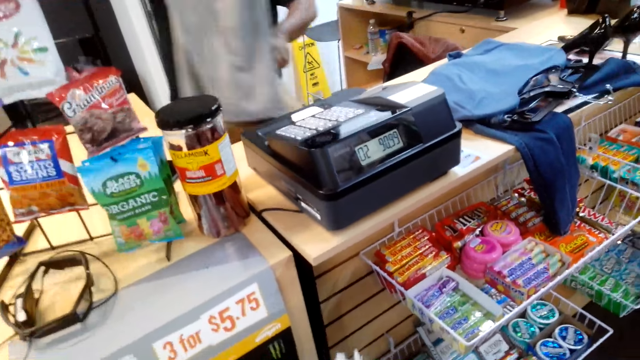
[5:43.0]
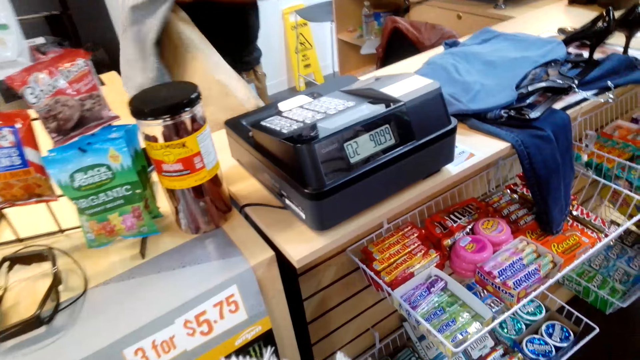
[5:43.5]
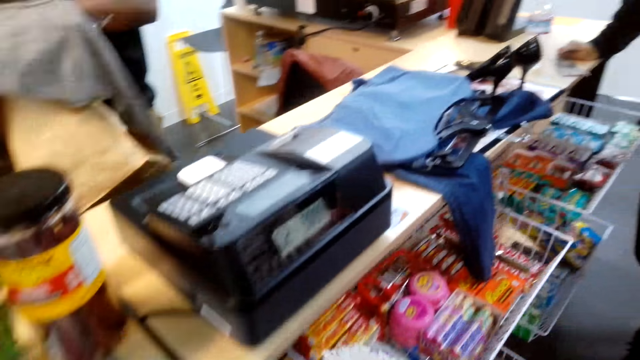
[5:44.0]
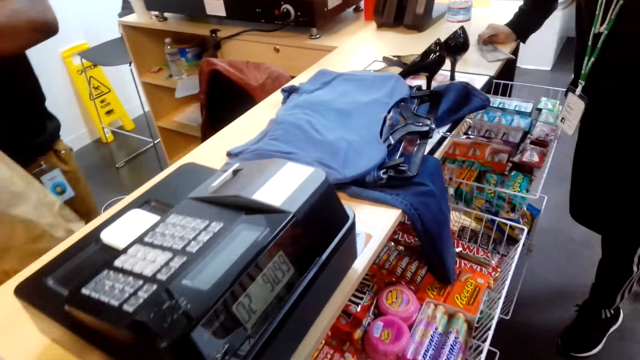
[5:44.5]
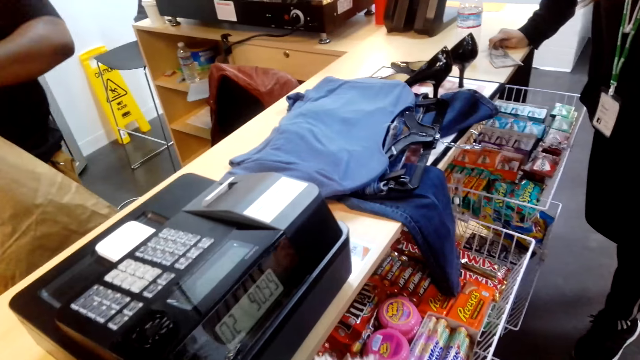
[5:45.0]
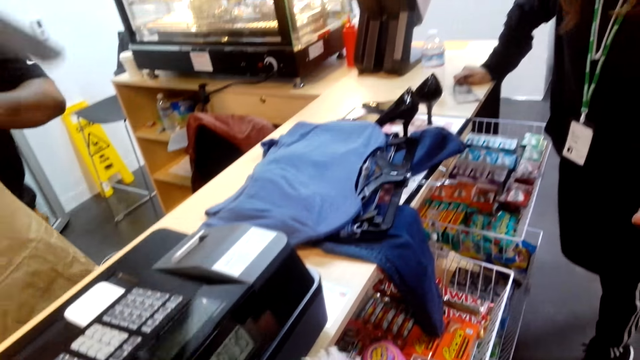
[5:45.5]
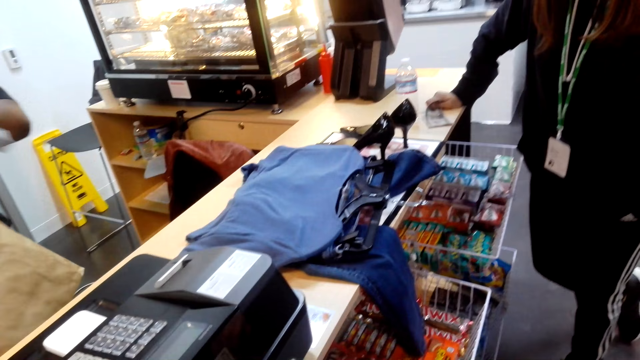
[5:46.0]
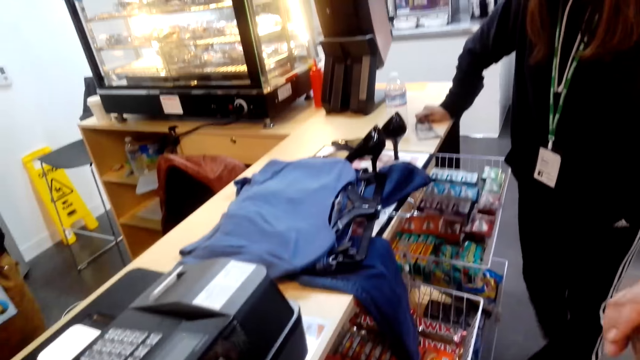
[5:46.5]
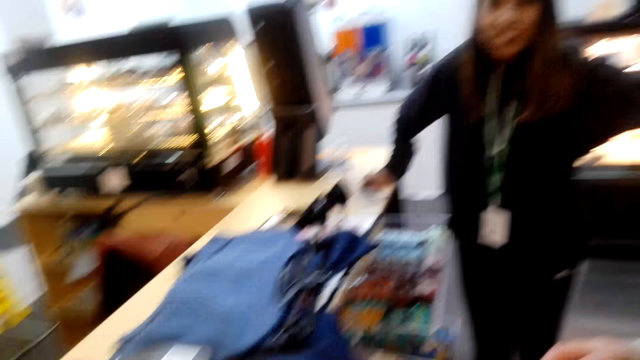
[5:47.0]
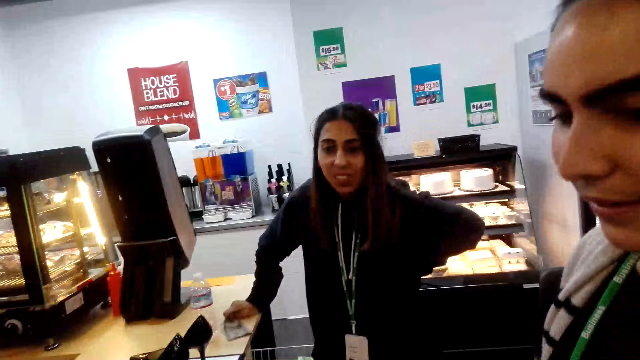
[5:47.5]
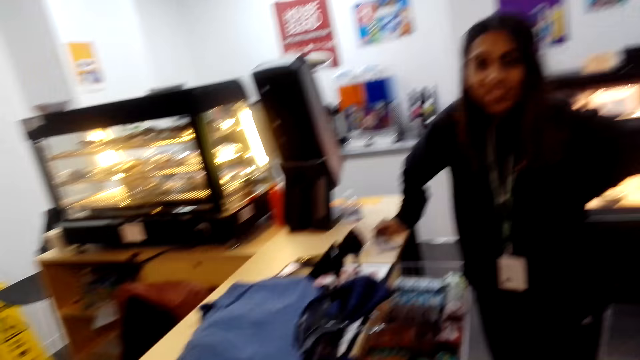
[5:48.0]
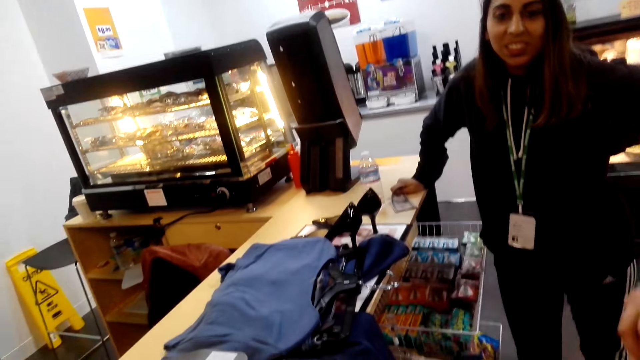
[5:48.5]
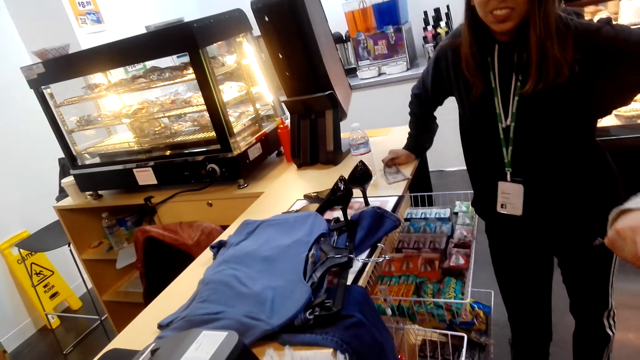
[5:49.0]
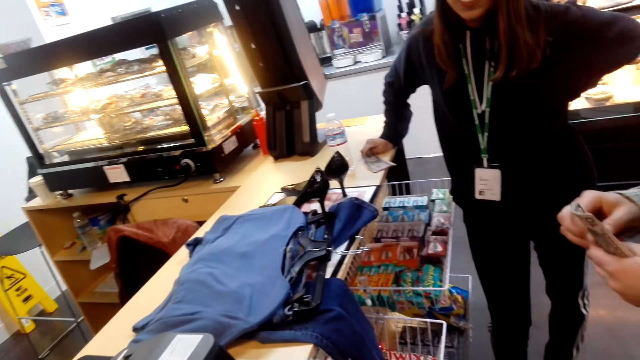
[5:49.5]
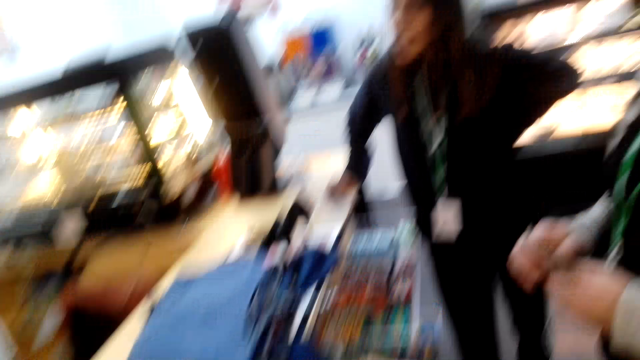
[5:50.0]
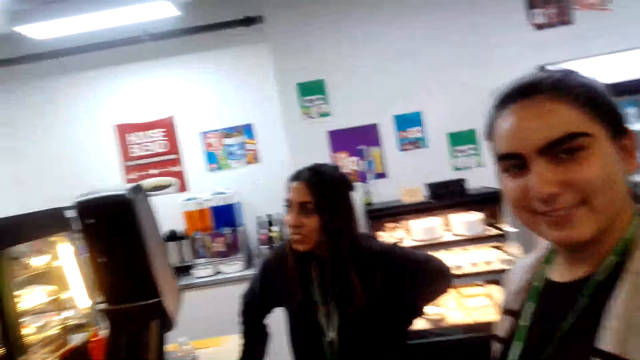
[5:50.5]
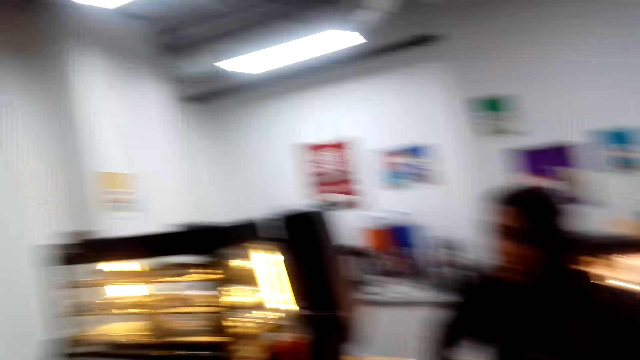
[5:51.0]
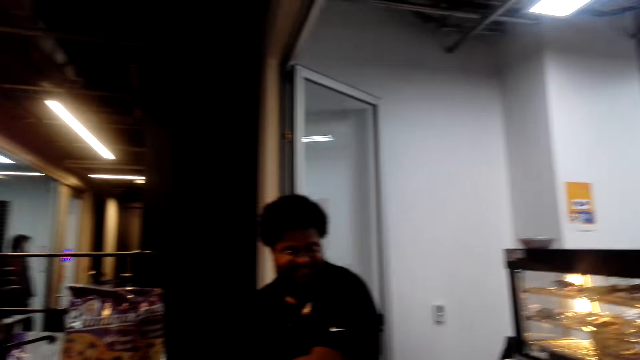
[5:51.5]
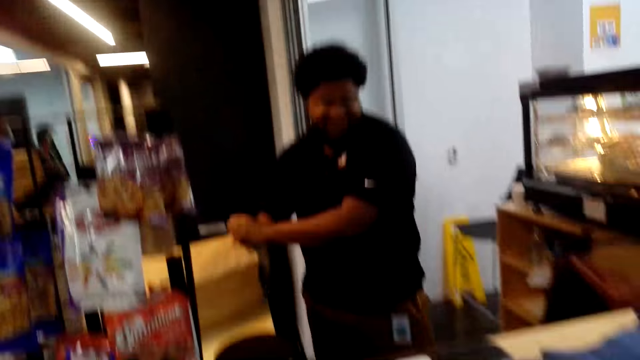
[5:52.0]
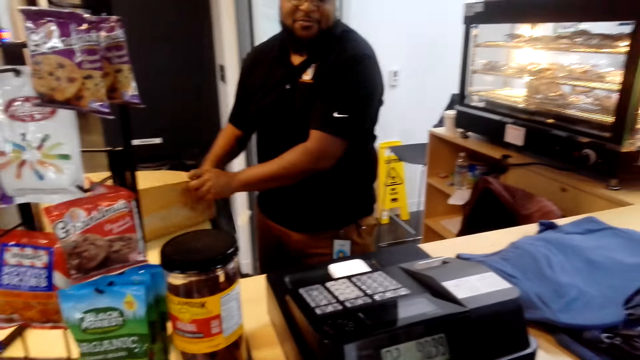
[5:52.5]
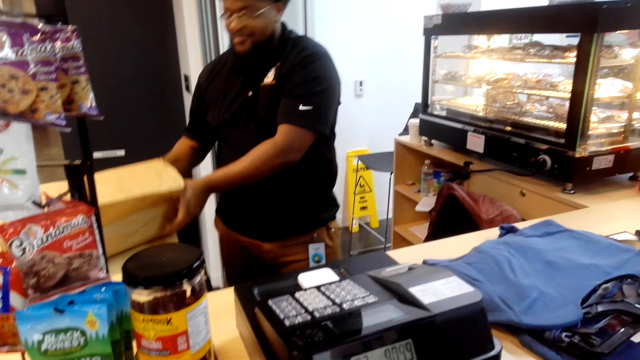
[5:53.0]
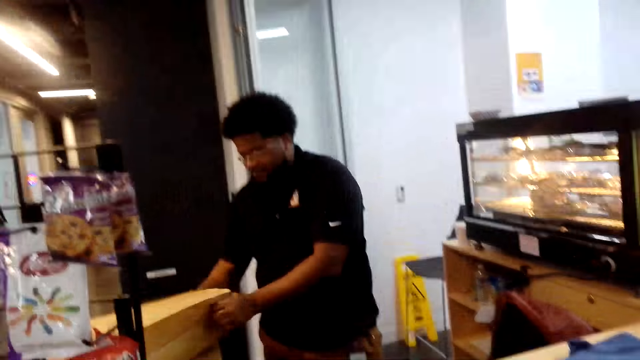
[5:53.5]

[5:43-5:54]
A cashier folds the garment. The camera wearer interacts with a lady. They speak. The lady holds cash. The cashier puts the garment in the paper bag. The camera wearer looks around.

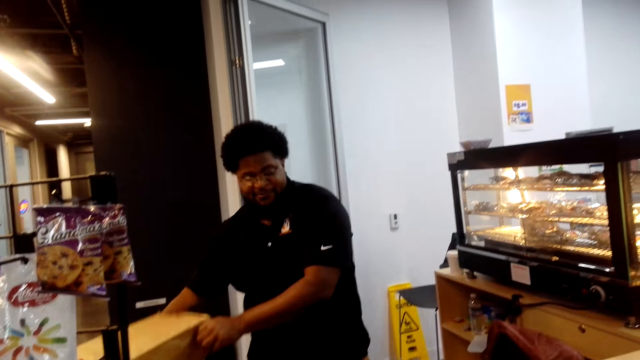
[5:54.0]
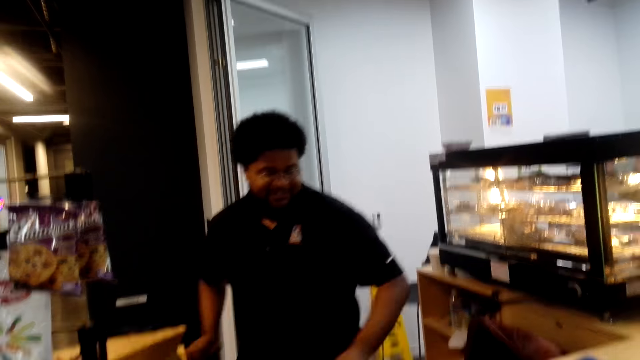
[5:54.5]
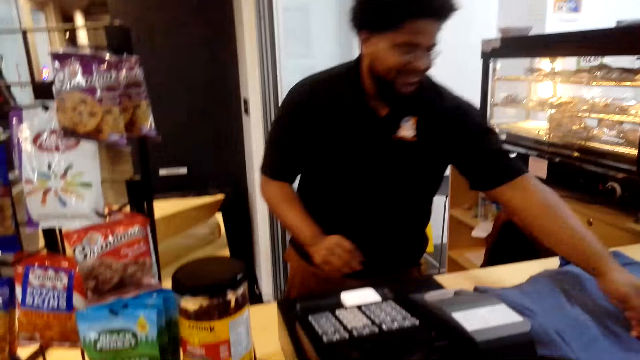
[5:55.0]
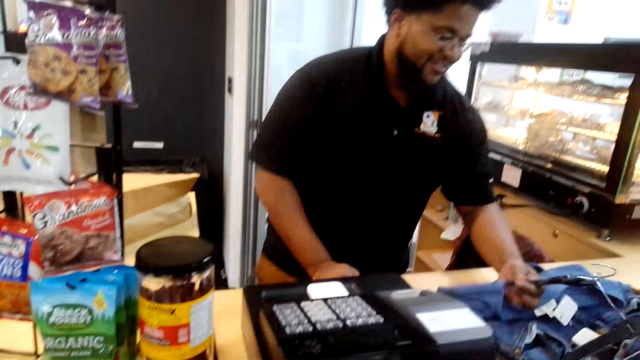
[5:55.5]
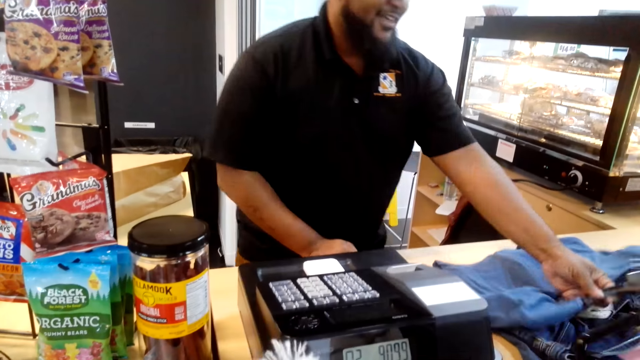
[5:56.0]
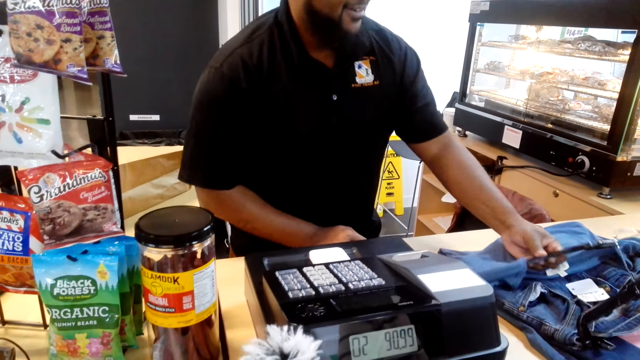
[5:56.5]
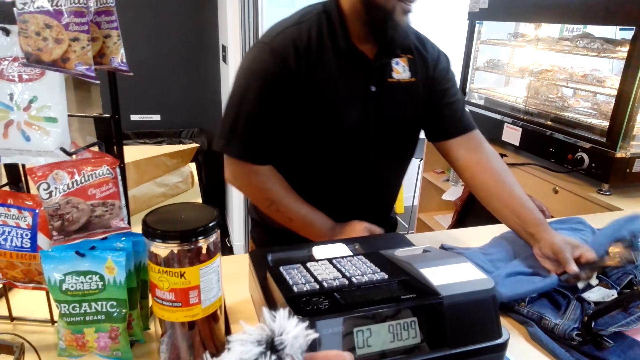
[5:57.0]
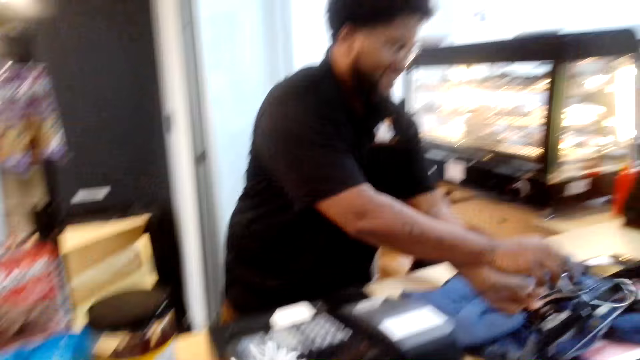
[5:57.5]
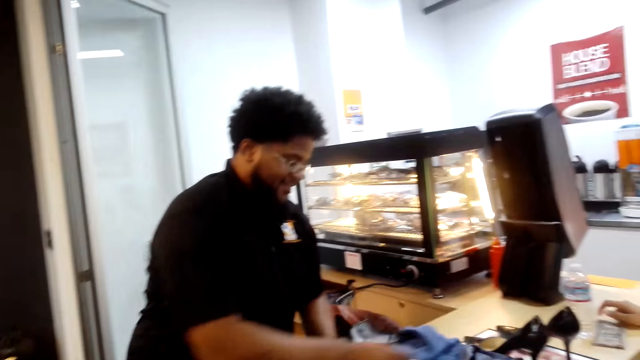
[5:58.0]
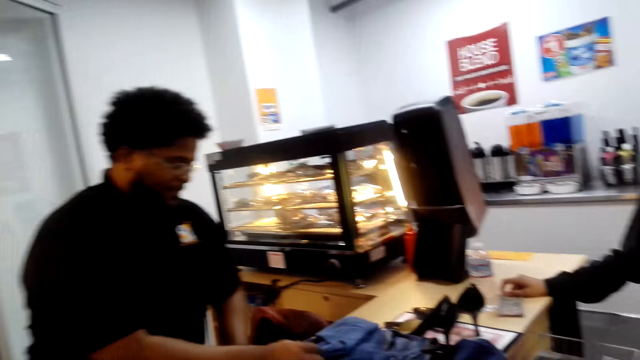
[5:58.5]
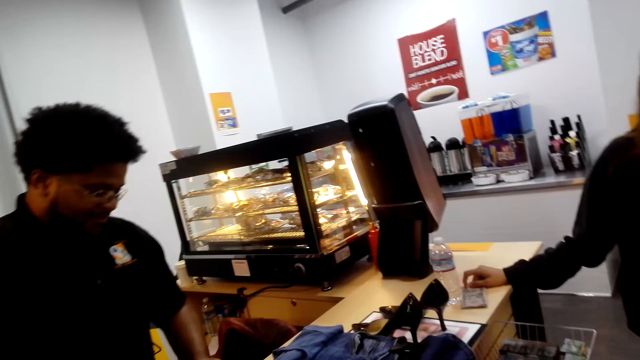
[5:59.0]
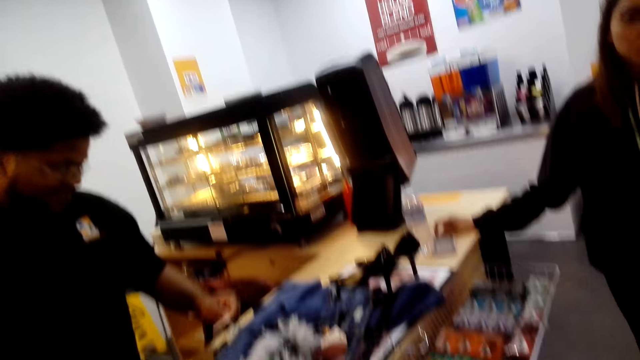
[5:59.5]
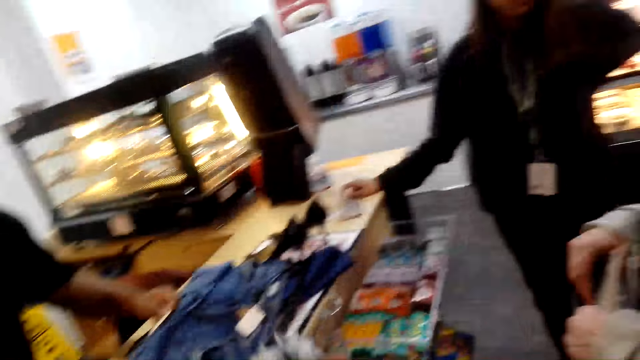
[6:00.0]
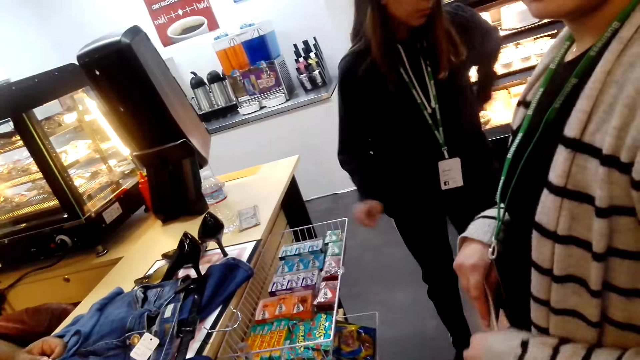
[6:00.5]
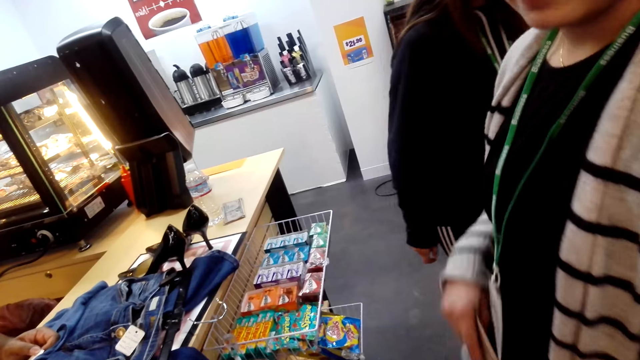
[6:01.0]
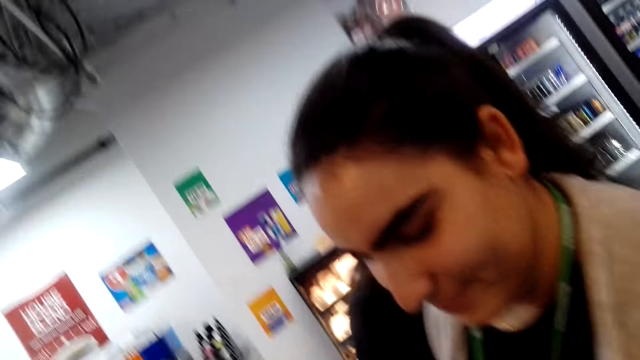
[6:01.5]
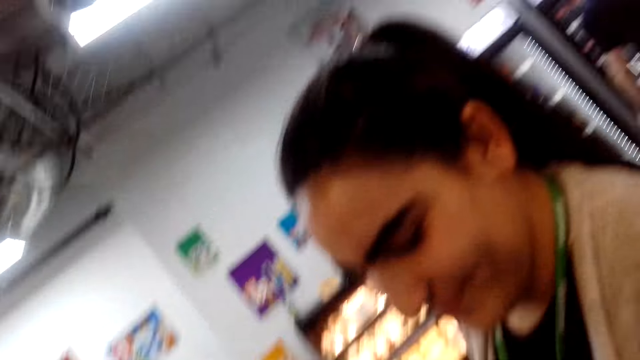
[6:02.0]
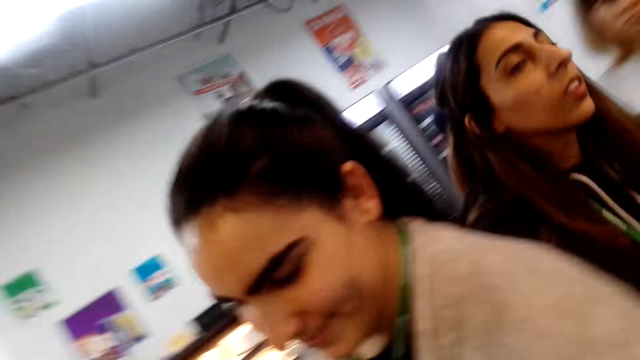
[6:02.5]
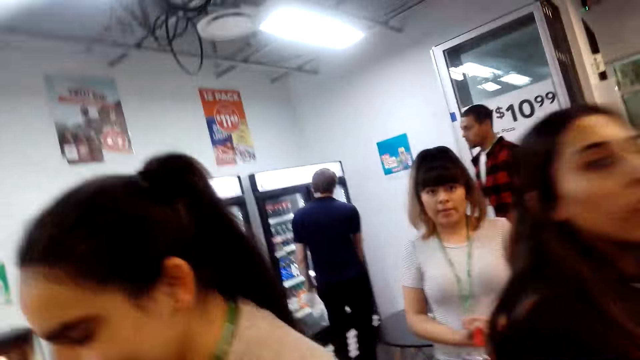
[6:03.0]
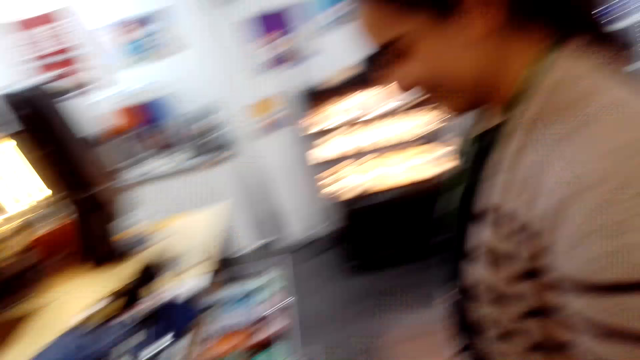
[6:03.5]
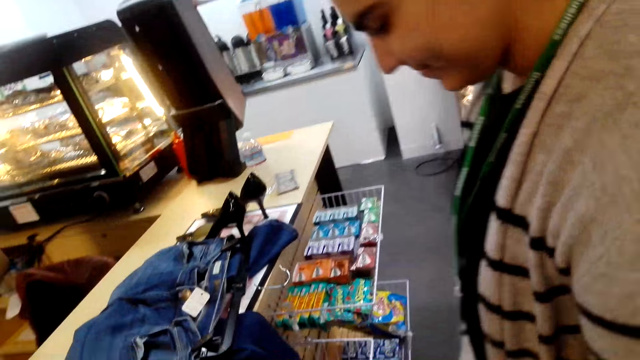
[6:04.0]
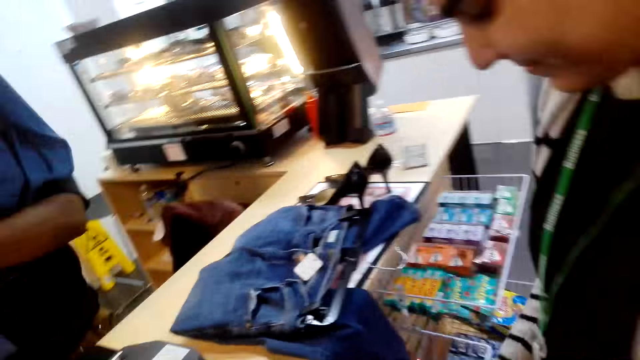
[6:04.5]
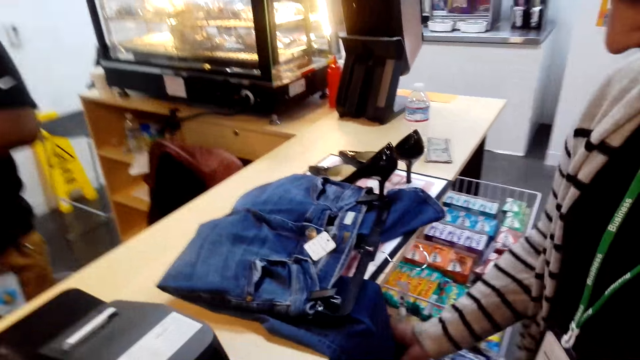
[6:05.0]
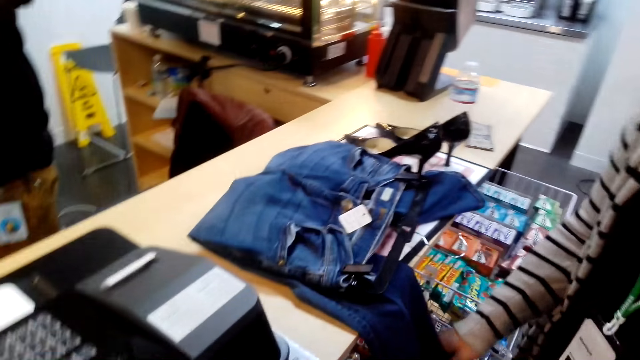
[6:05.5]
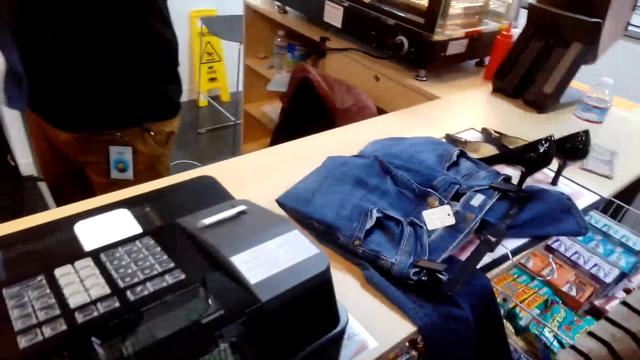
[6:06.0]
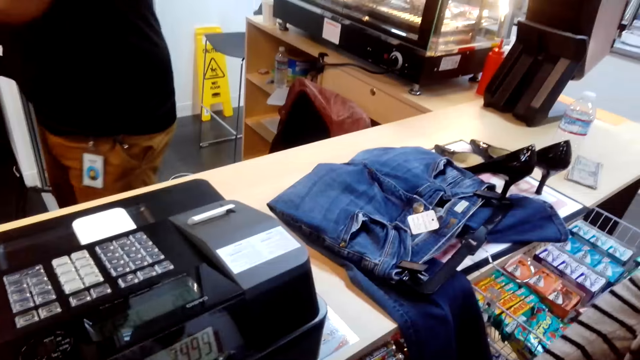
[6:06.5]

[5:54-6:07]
A cashier holds a hanger. The camera wearer speaks to a man. The cashier stares at a garment. The man speaks to the camera wearer. A lady walks in the supermarket. The camera wearer speaks to the man. They interact with another lady. The cashier puts the garment in the paper bag.
